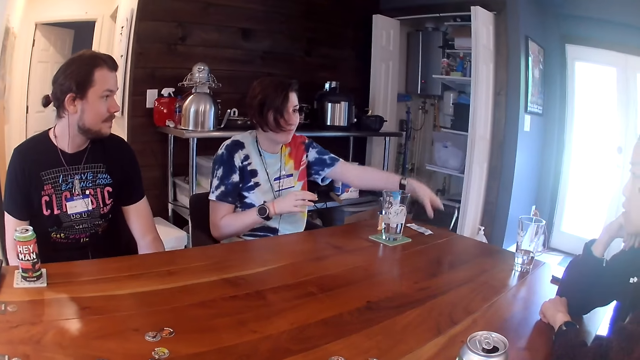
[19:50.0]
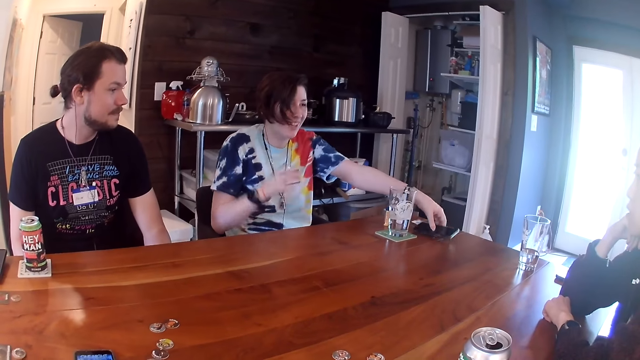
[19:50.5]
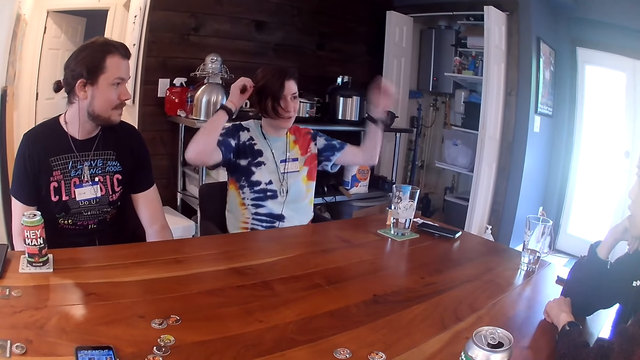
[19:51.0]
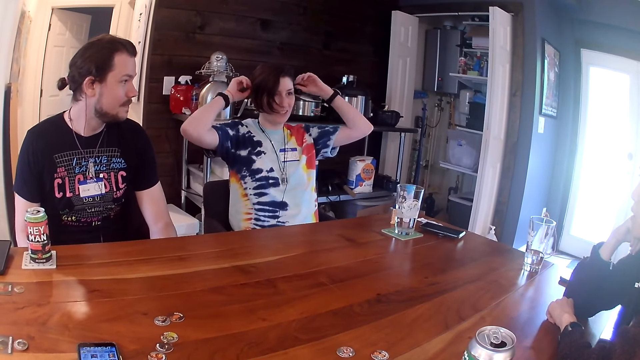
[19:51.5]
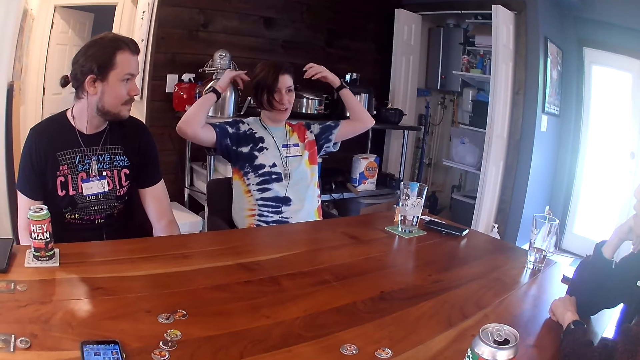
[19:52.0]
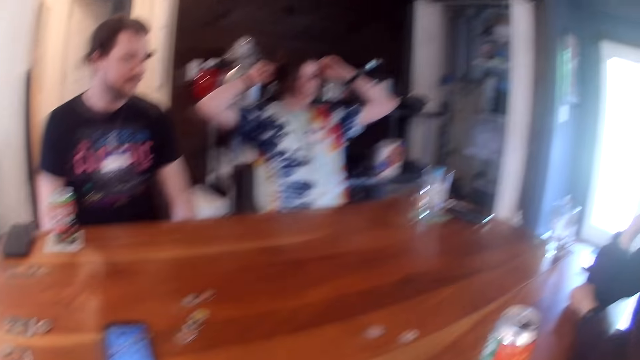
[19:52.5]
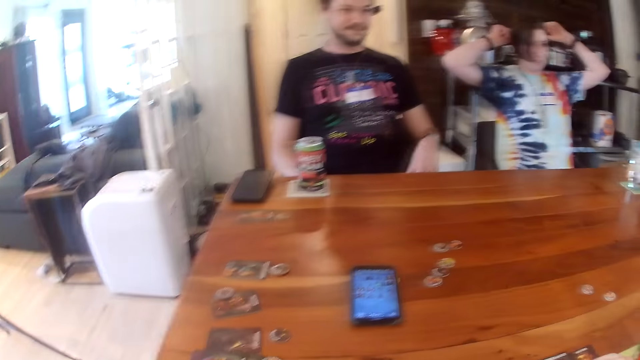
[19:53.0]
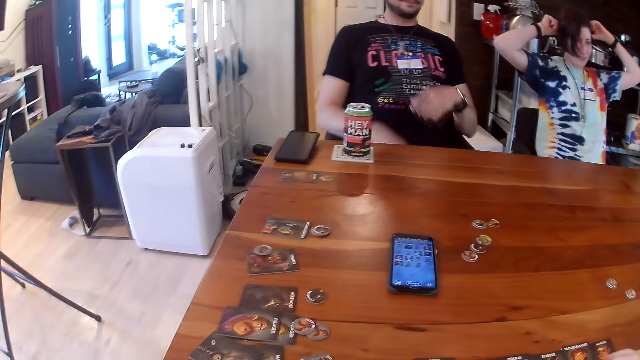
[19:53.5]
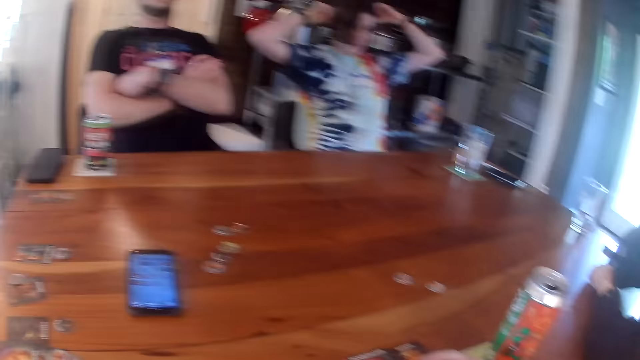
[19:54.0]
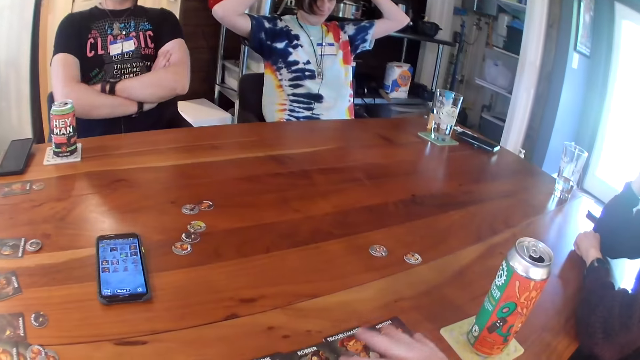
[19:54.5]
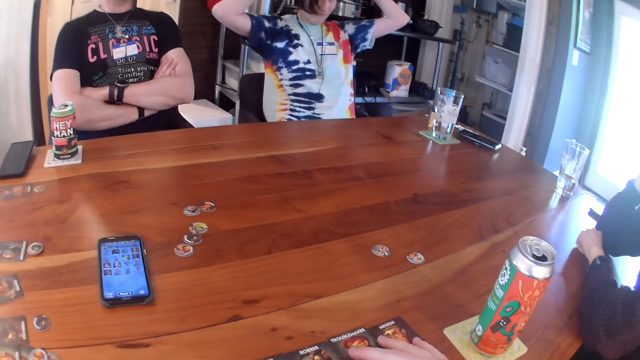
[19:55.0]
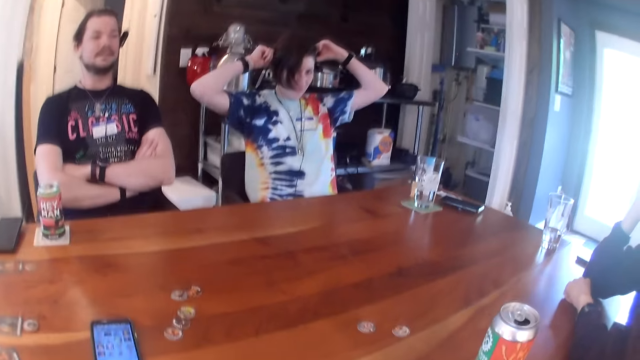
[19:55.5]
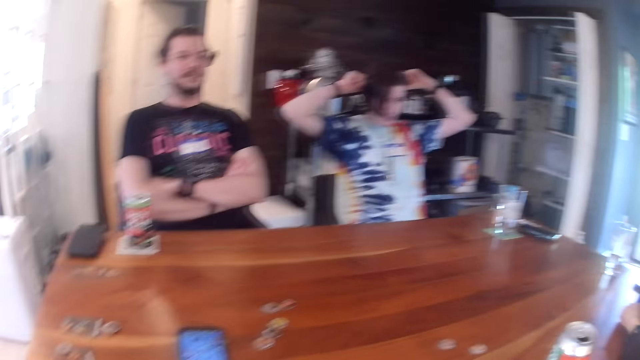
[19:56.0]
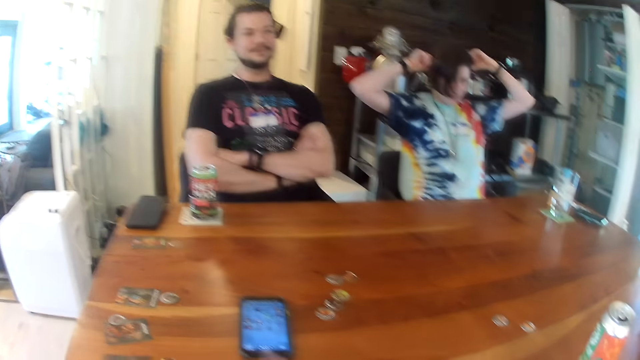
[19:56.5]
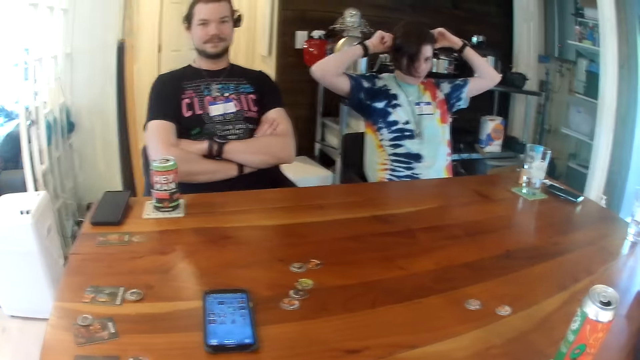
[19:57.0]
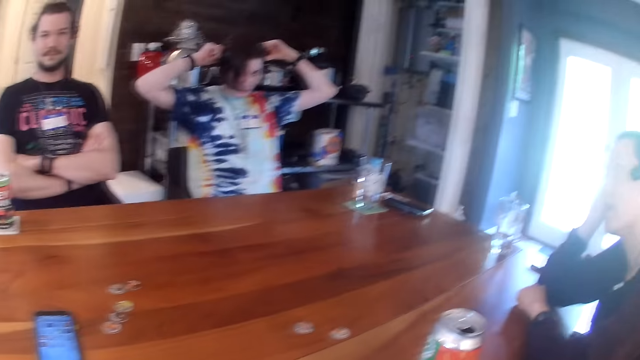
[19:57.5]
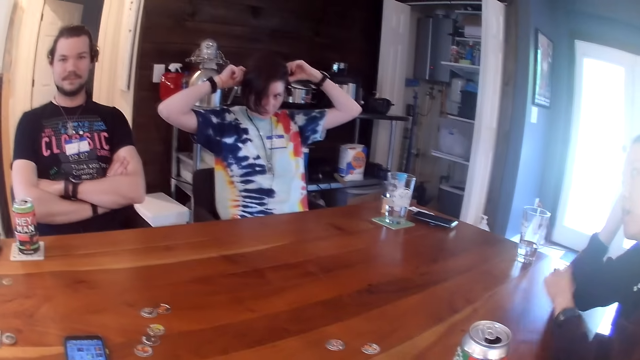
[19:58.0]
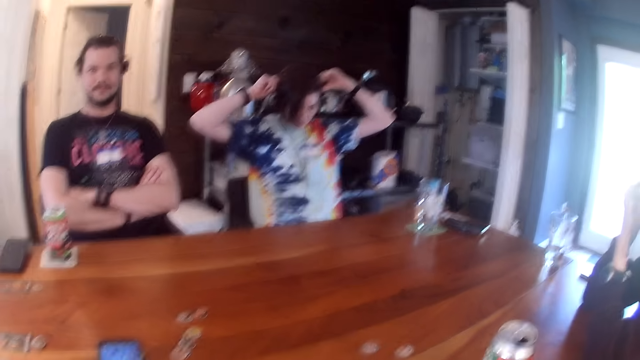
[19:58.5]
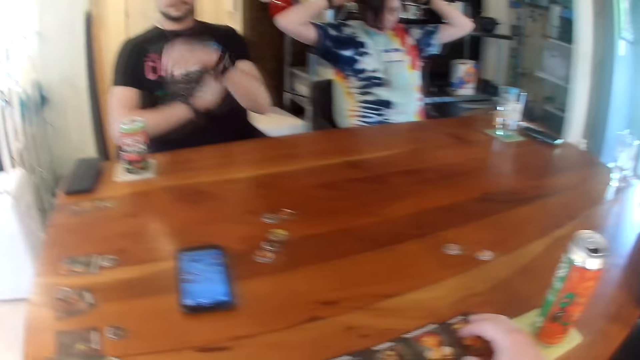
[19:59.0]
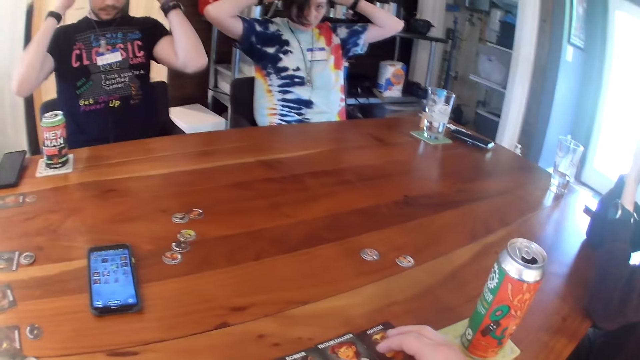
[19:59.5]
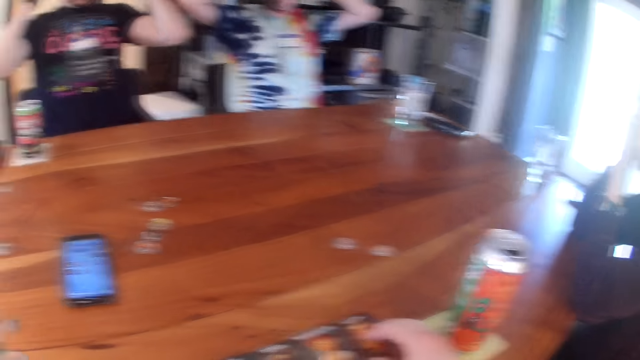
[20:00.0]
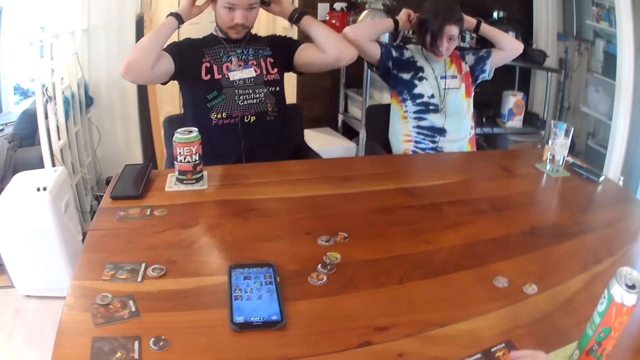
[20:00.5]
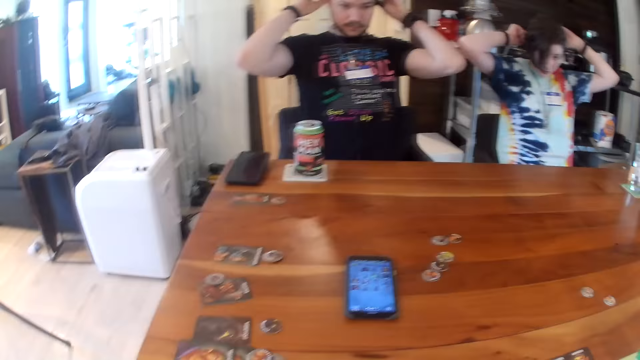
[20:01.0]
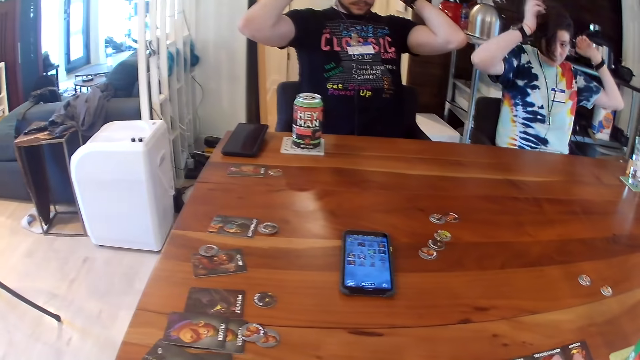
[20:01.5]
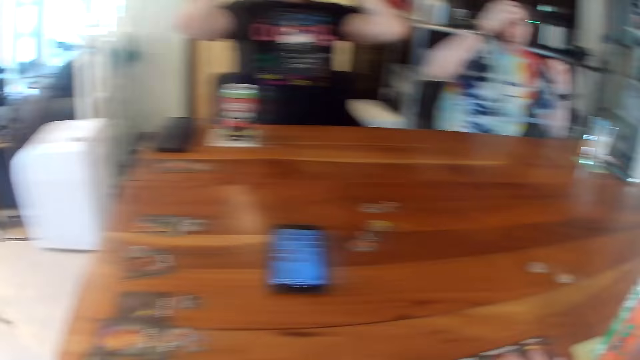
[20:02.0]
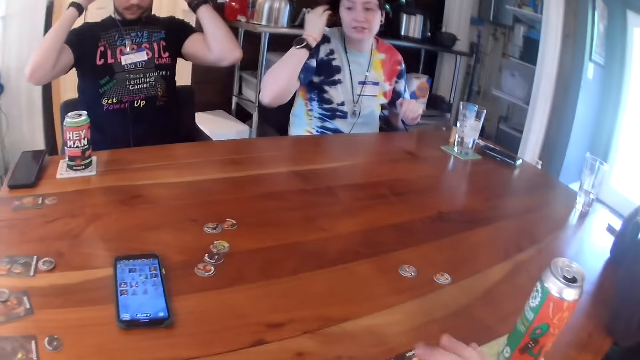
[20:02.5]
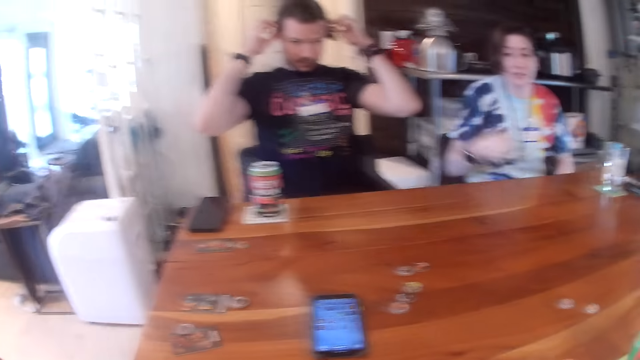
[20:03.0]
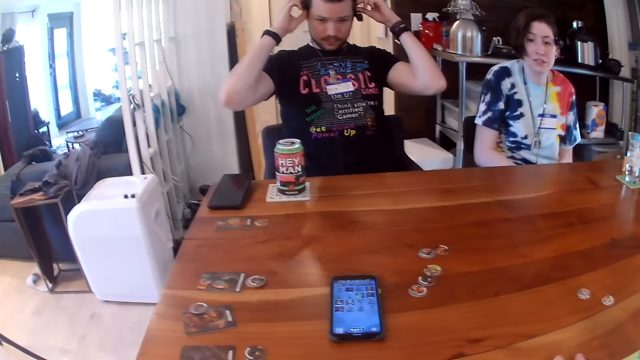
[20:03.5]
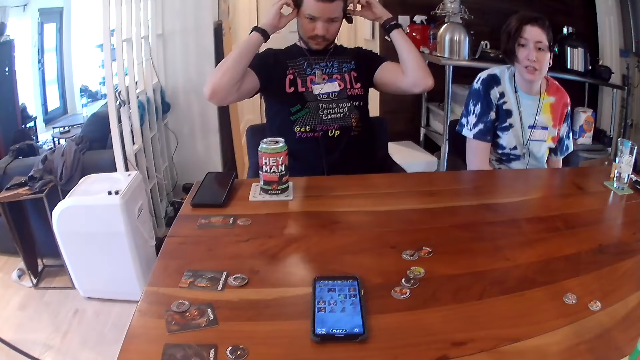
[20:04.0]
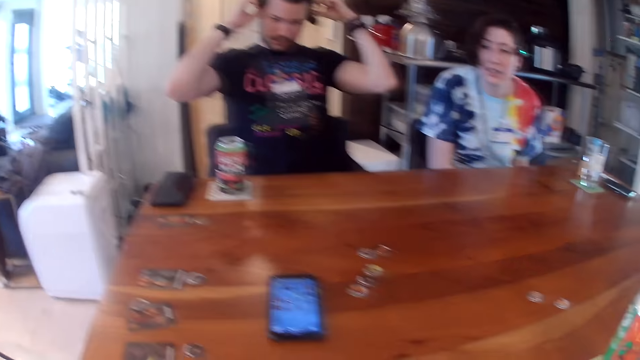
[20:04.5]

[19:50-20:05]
The woman drops the phone in her left hand on the table. The woman interacts with the man. The woman adjusts her hair with her left hand, and adjusts the headset microphone. Another lady lifts the hand. The camera wearer interacts with the woman. The man adjusts his hair with both hands. The man adjusts the headset microphone. The woman aligns the hair.

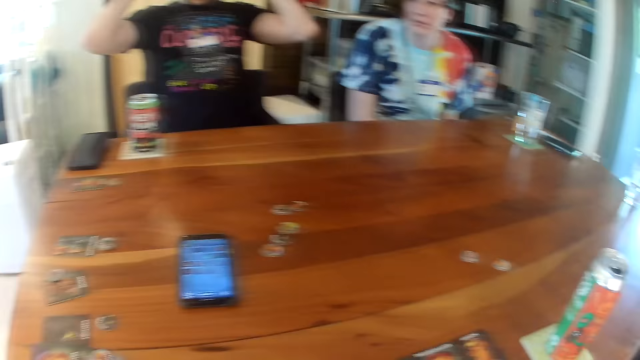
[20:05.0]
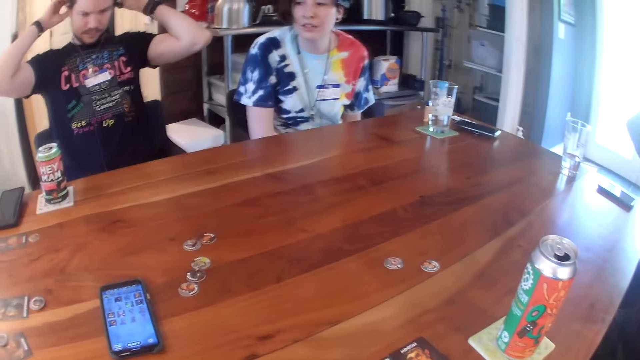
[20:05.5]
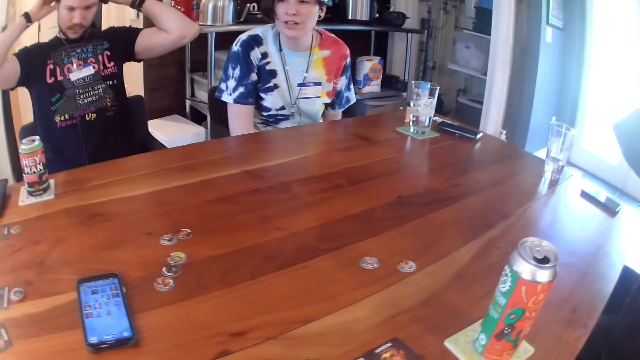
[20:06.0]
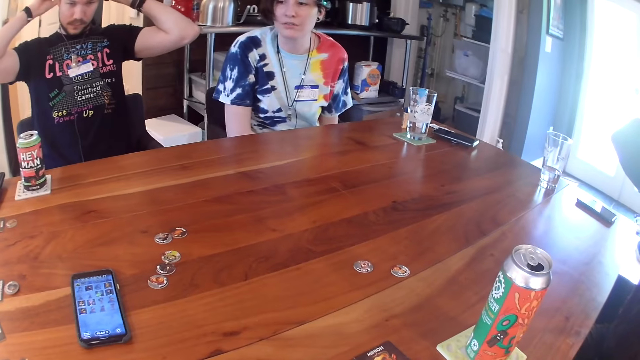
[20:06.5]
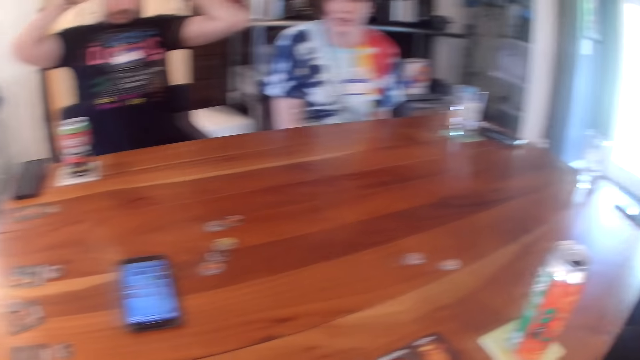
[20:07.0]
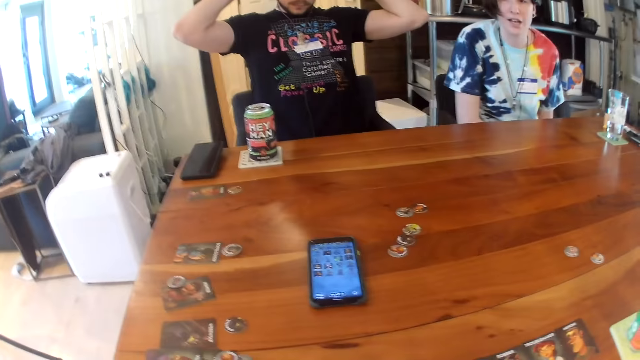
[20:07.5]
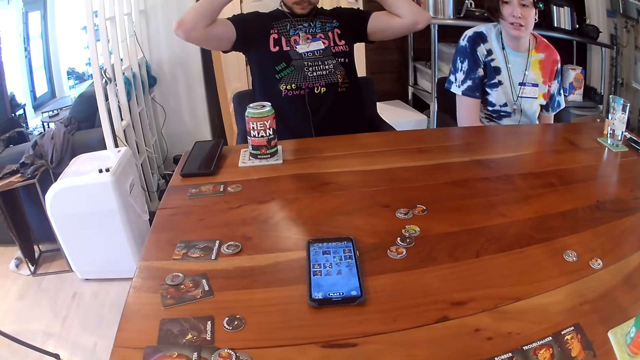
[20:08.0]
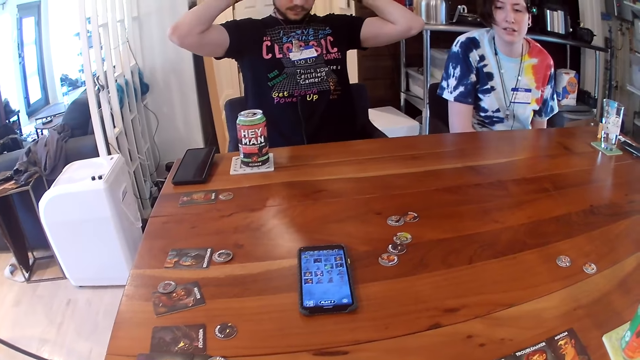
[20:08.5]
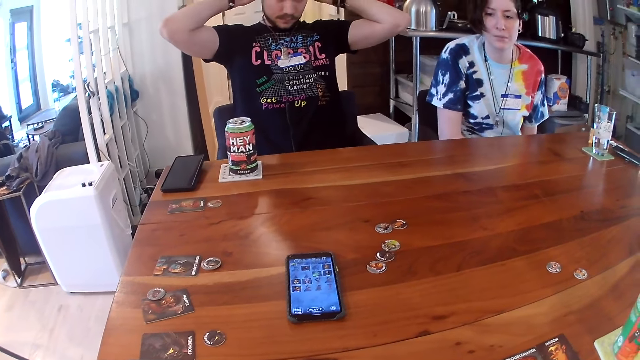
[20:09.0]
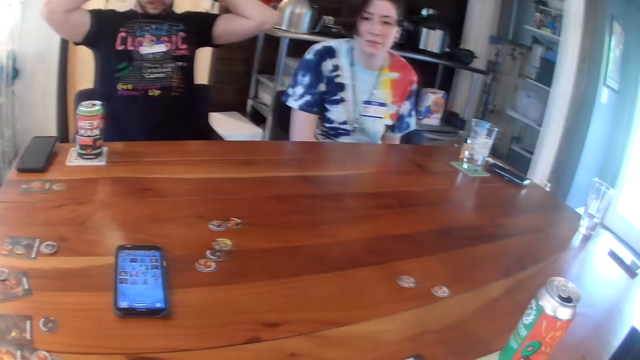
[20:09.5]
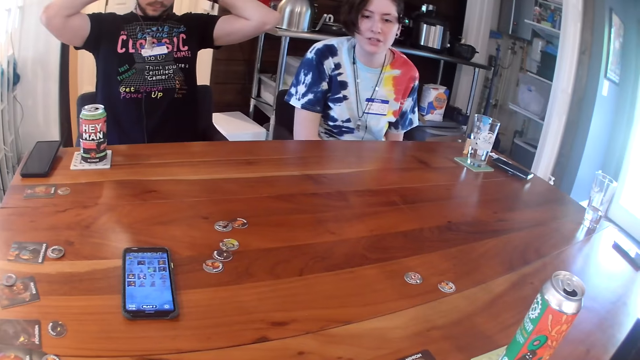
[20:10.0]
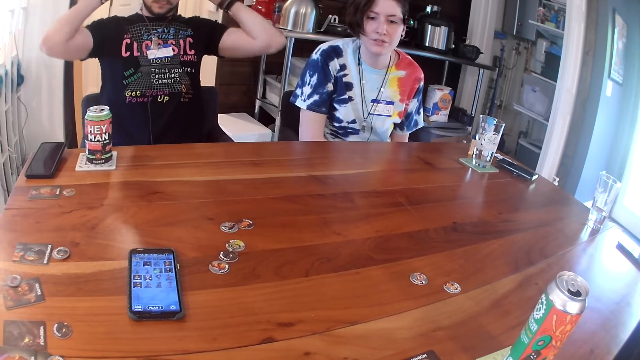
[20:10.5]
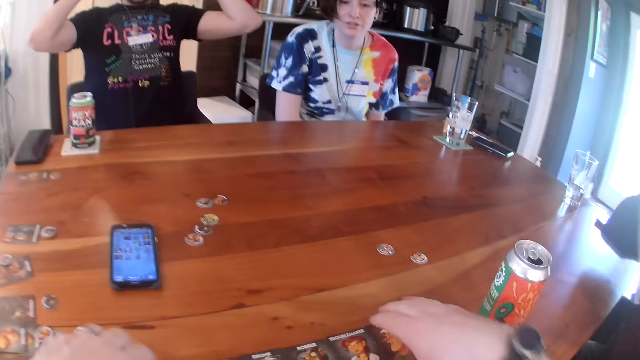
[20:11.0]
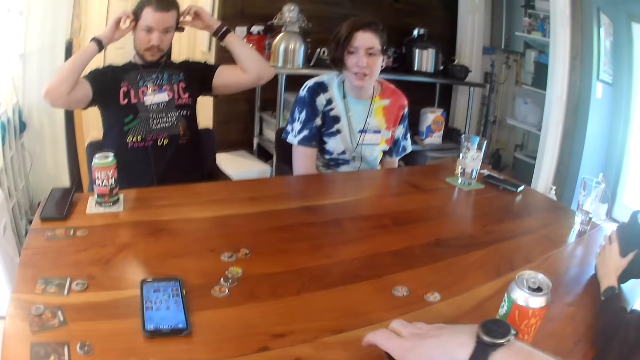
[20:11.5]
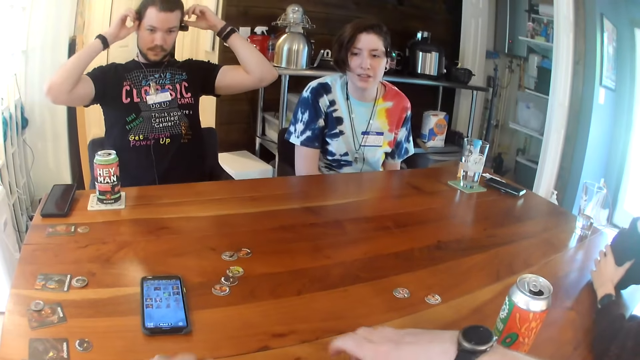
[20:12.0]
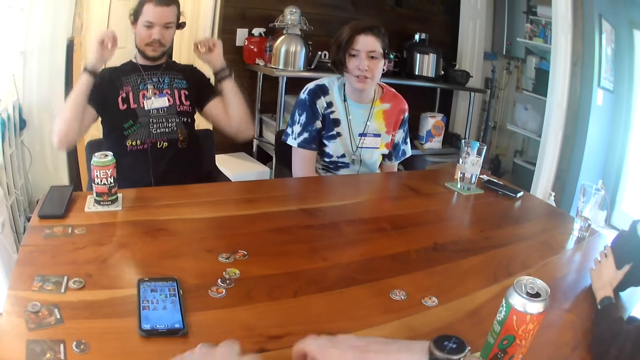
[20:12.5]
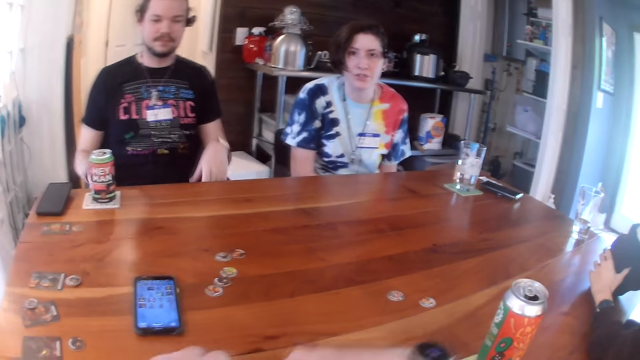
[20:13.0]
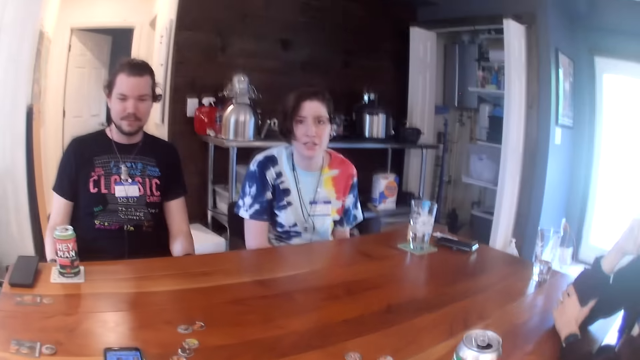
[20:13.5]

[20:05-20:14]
The camera wearer packs the cards on the table with both hands. They pick the cards.
